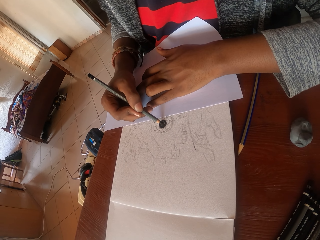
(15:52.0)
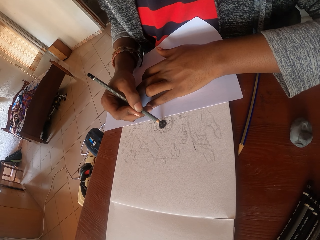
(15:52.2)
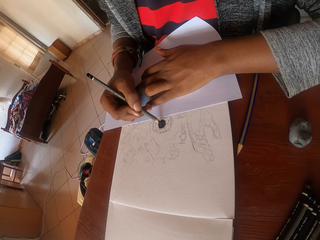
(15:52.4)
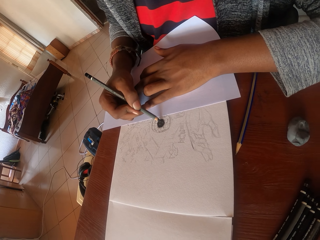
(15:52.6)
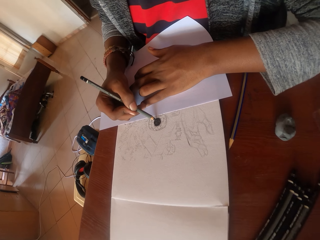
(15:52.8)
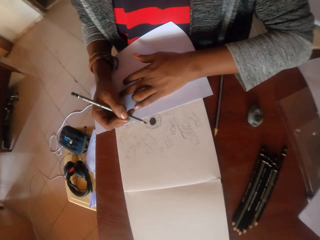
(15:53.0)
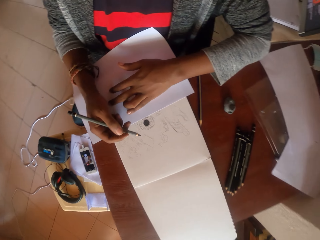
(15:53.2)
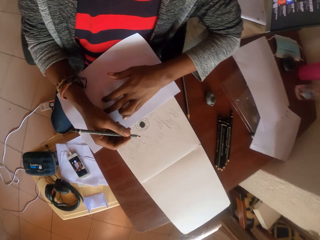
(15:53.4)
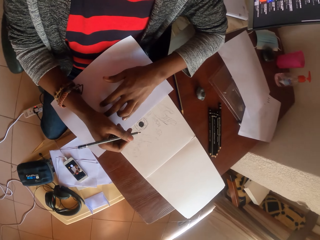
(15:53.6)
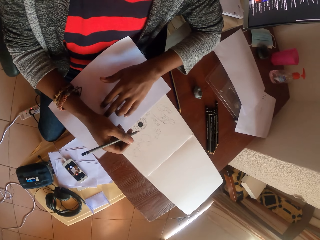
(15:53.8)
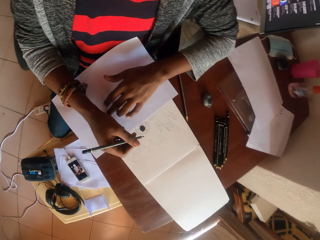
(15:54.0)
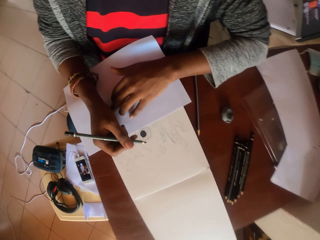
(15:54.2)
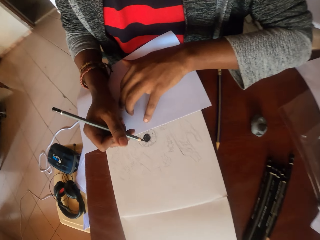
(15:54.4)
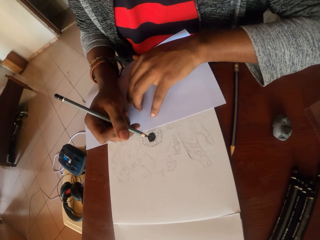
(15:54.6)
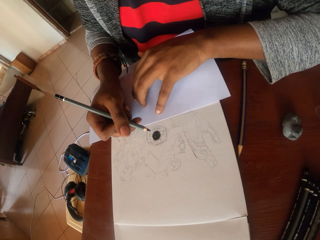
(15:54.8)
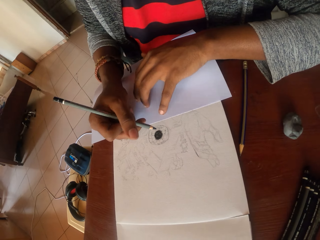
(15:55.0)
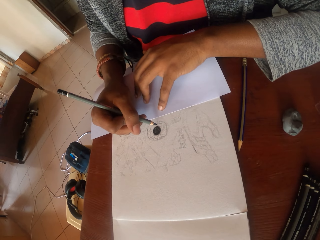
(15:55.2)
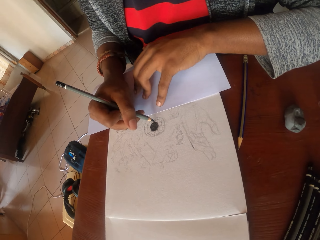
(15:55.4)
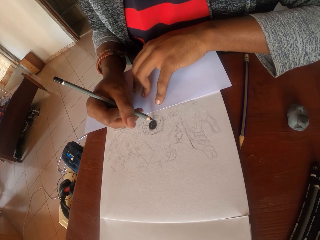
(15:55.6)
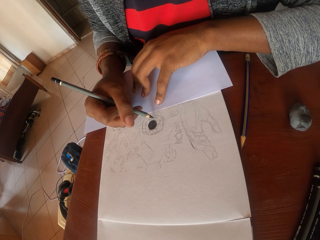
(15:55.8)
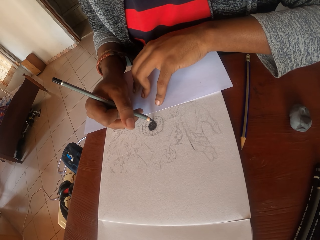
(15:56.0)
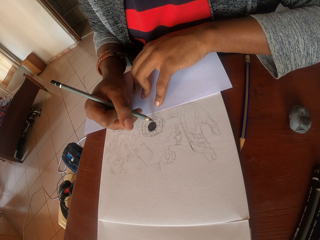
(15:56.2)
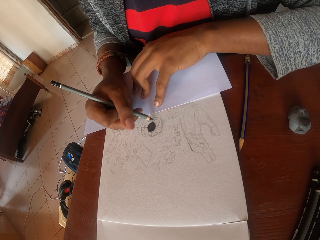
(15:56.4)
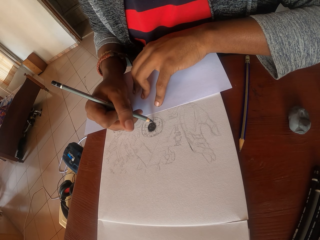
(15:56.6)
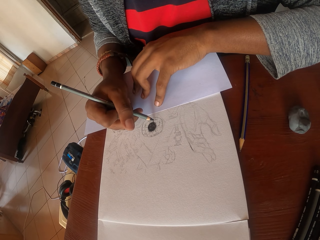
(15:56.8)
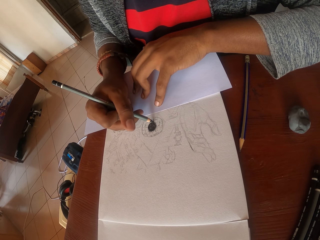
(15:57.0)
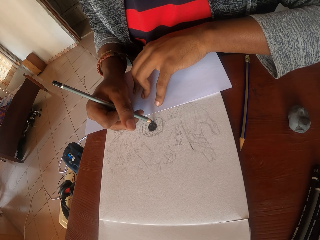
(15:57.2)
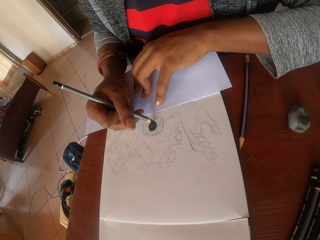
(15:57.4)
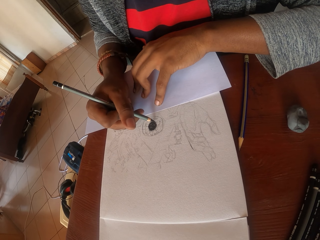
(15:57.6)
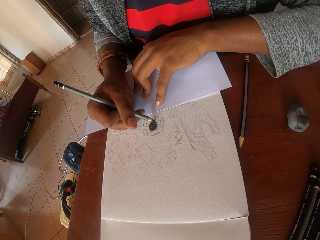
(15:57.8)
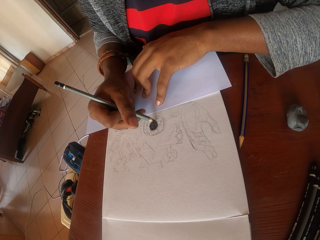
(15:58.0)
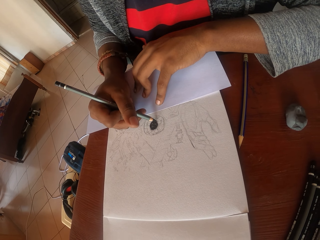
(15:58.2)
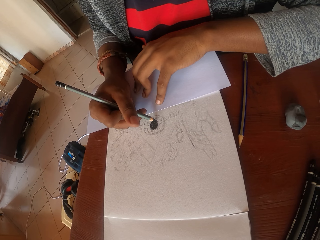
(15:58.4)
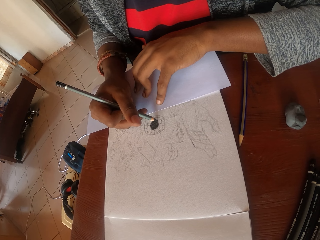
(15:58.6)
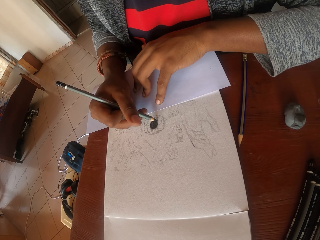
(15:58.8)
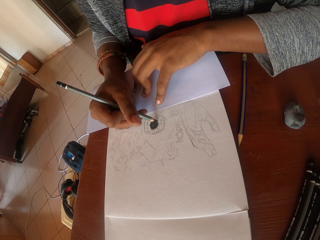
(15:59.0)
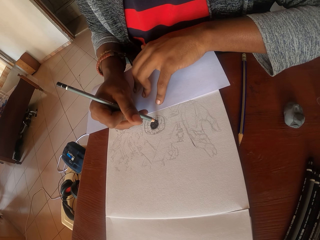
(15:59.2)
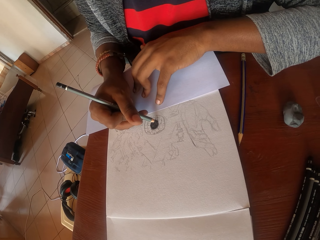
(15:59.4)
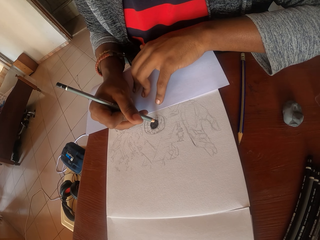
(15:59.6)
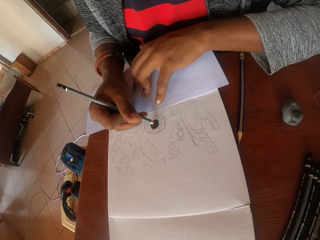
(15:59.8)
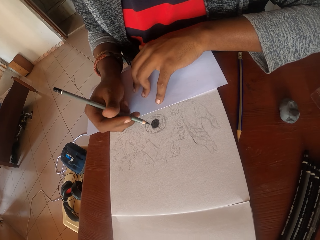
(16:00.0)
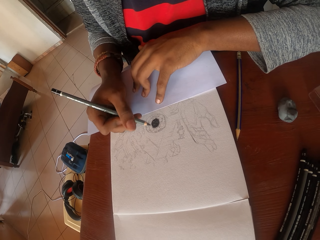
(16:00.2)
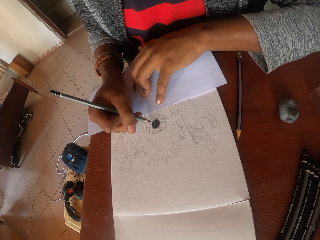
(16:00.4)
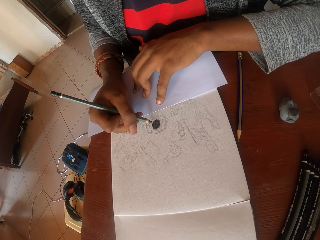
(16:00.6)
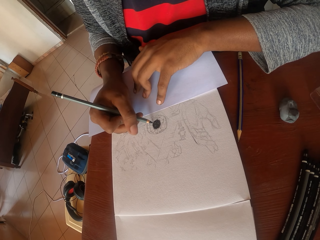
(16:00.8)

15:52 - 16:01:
The camera wearer looks around. They draw in a plain book with a pencil.

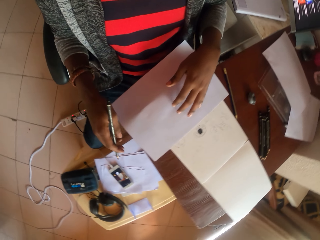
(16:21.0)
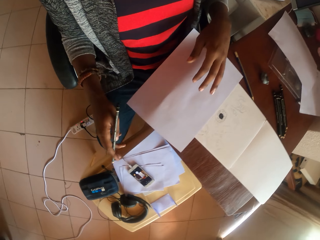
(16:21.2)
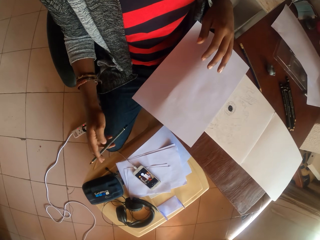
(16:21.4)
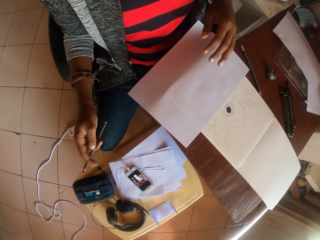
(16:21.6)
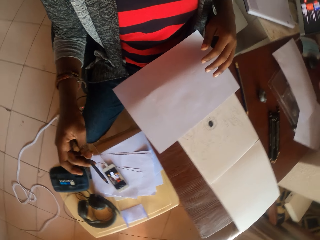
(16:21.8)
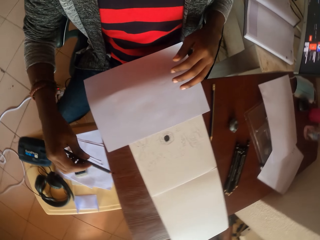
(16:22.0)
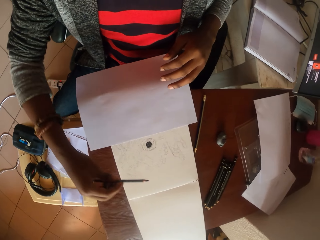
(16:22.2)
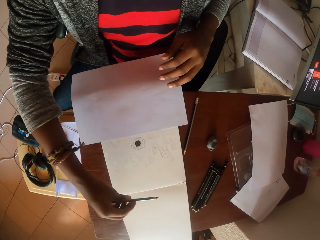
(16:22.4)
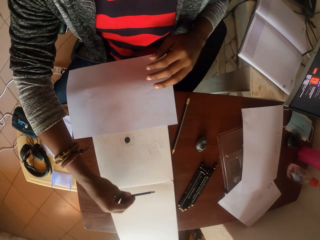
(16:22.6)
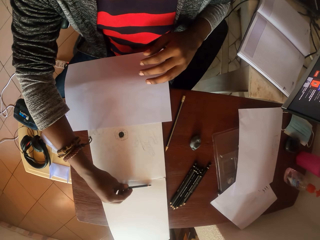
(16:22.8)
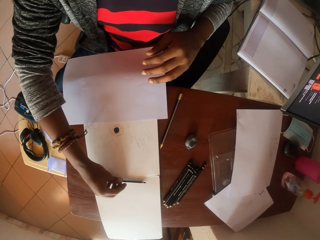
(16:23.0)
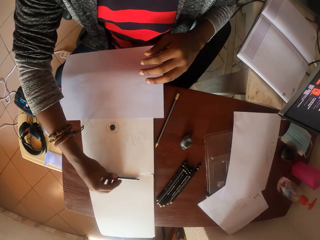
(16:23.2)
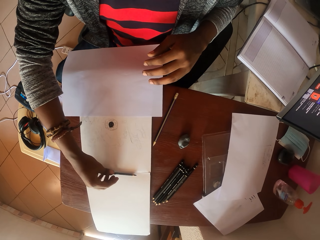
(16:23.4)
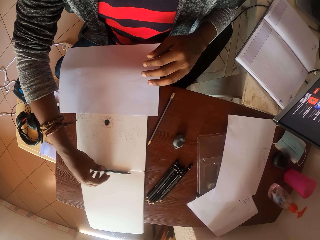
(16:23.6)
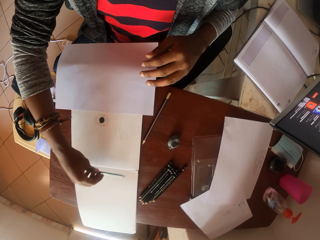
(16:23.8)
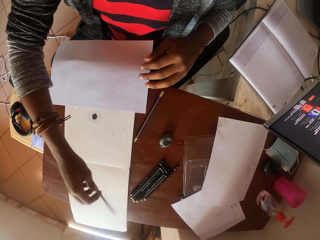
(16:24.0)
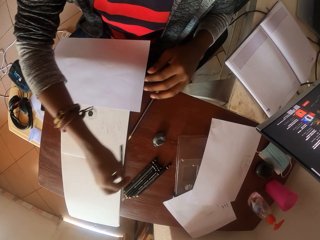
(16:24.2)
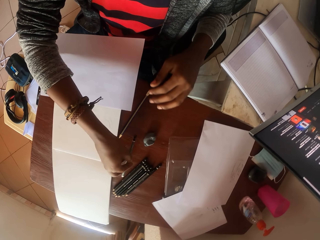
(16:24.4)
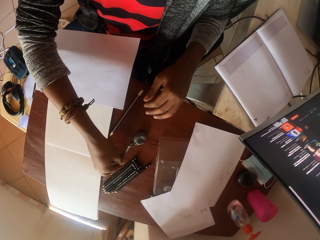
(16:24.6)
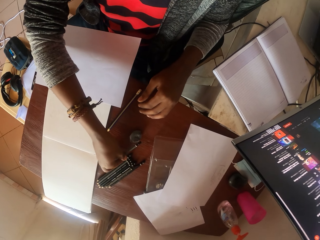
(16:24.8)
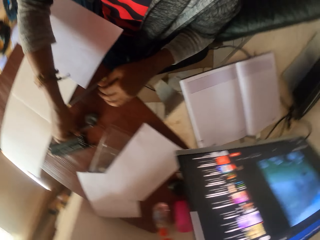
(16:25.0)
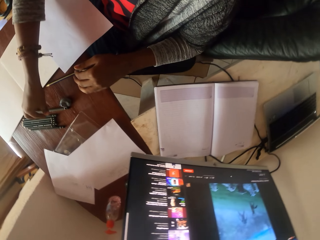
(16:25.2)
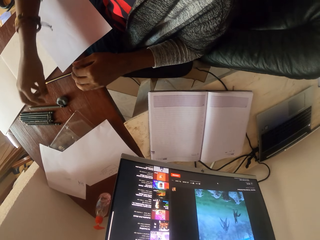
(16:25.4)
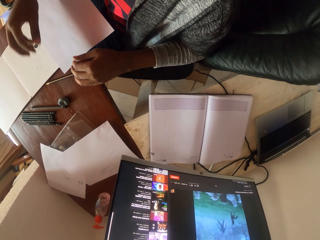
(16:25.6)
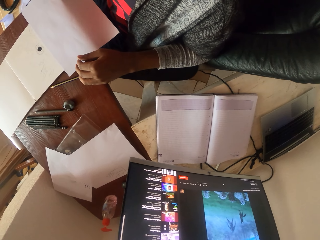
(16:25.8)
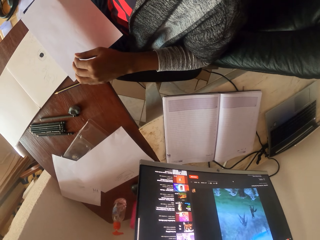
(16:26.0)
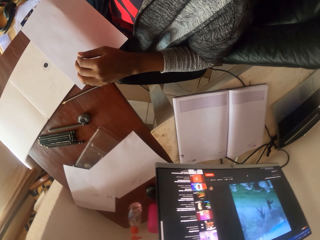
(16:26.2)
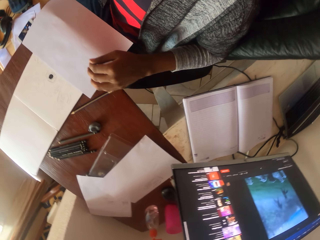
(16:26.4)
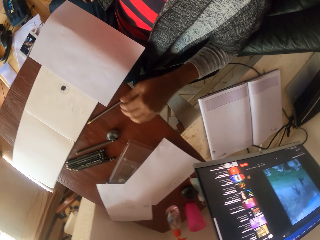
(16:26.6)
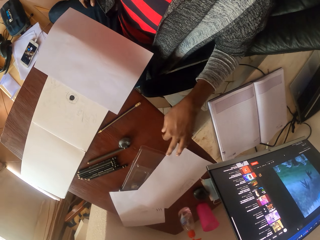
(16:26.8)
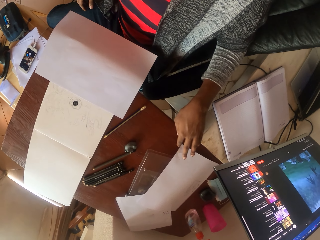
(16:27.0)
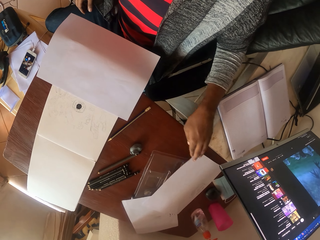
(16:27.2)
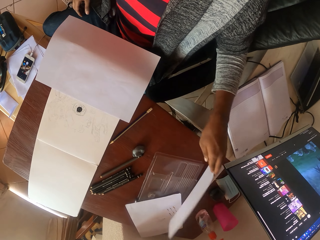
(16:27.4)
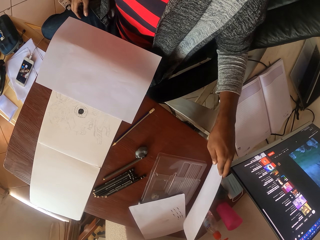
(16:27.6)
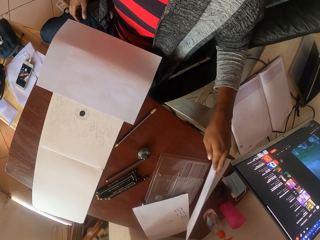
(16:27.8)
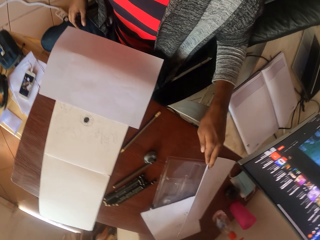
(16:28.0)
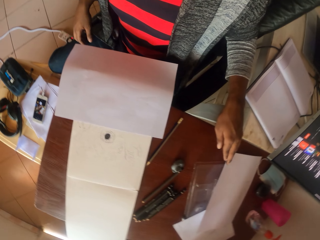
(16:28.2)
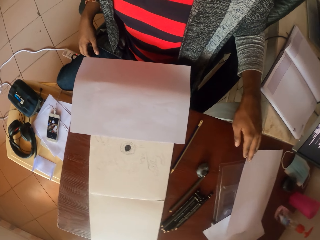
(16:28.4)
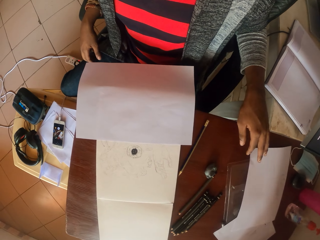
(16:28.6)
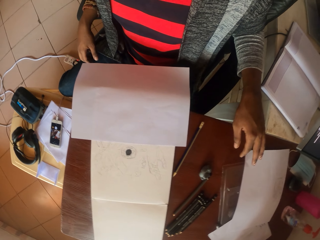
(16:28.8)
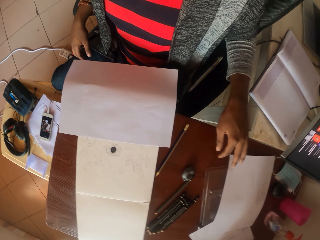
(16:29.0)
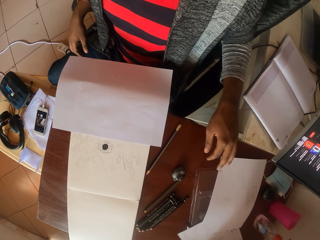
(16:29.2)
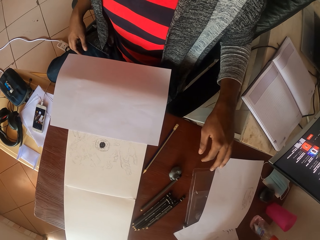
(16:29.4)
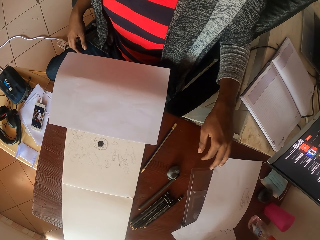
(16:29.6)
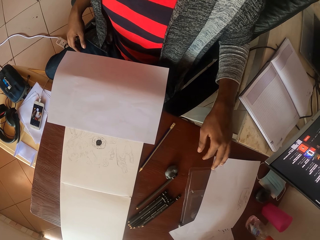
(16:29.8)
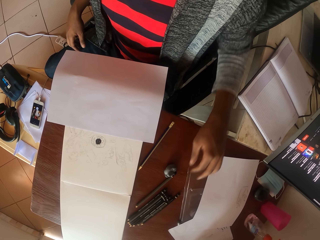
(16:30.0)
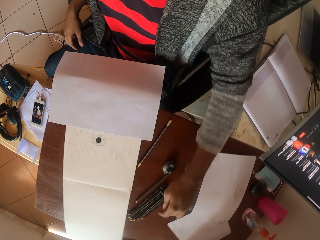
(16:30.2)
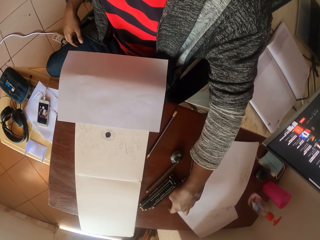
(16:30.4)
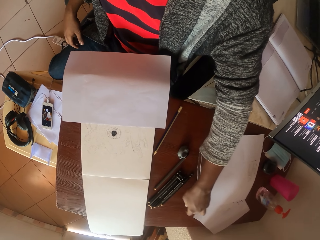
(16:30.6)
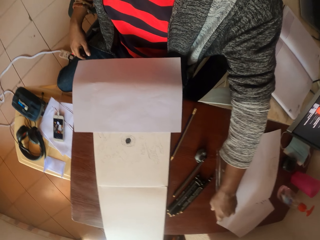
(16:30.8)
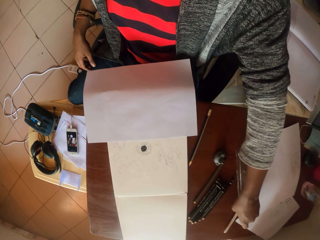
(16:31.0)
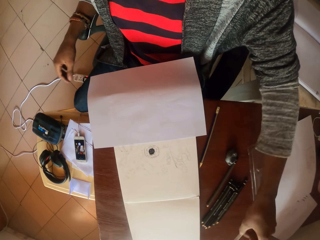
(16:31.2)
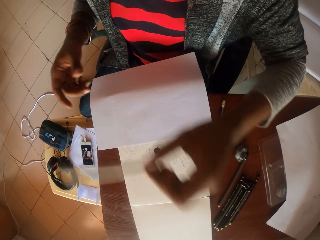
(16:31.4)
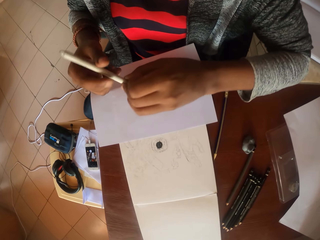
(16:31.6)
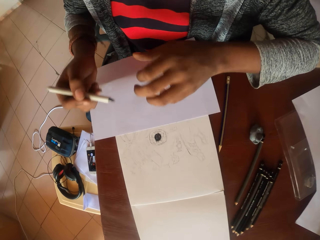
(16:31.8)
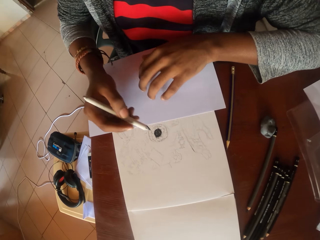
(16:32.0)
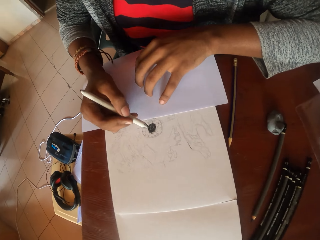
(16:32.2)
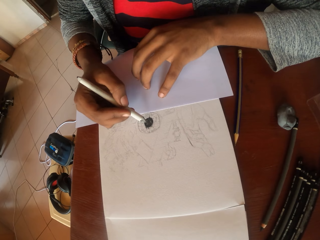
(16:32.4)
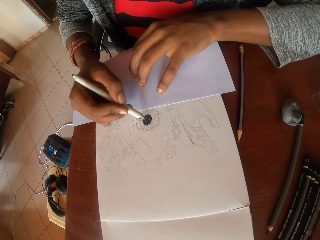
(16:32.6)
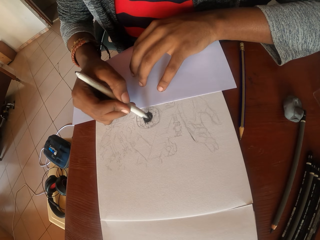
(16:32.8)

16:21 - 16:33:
The camera wearer puts the pencil on the table. They take the pencil and put the pencil on the table. They look around. They touch plain paper. They take a drawing pen or another pencil. They shift the drawing pen to the right hand. They draw using the pencil.
